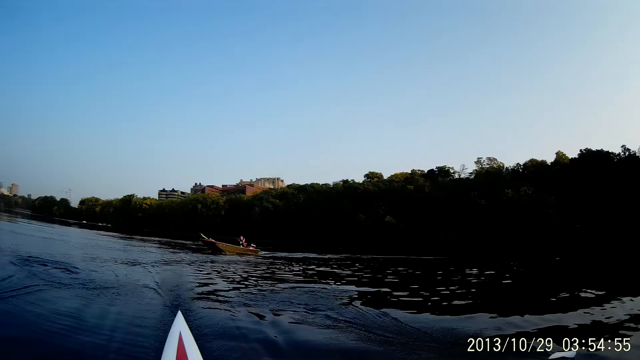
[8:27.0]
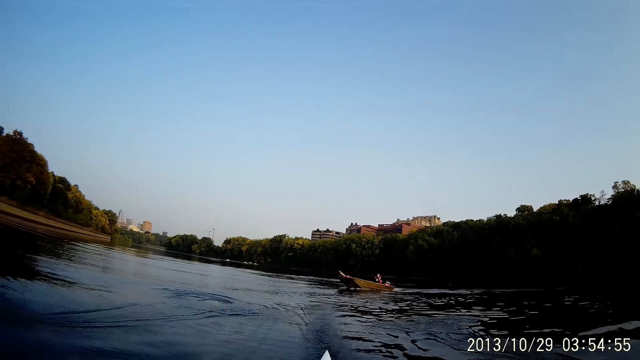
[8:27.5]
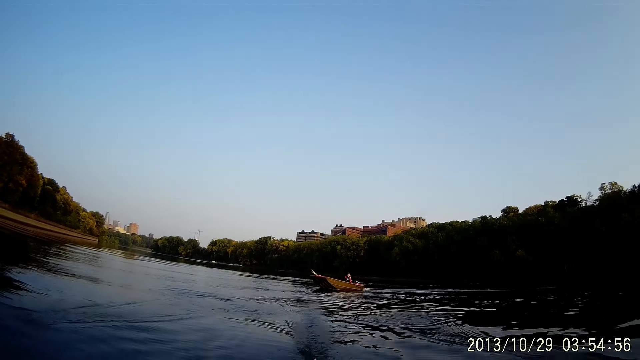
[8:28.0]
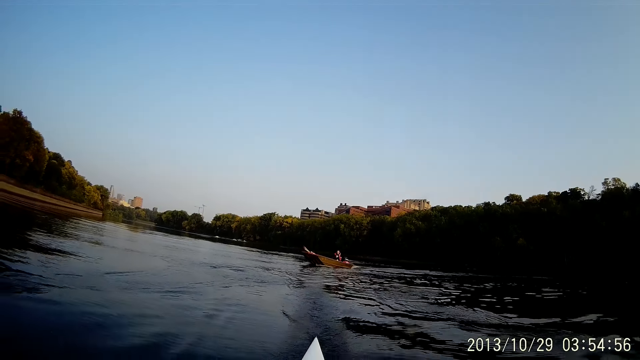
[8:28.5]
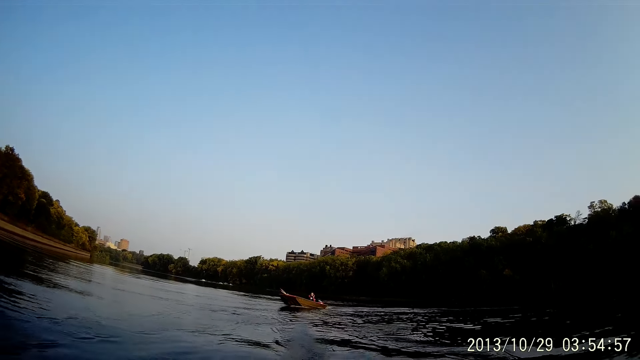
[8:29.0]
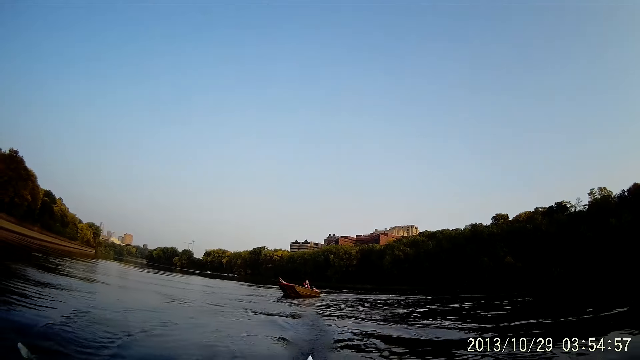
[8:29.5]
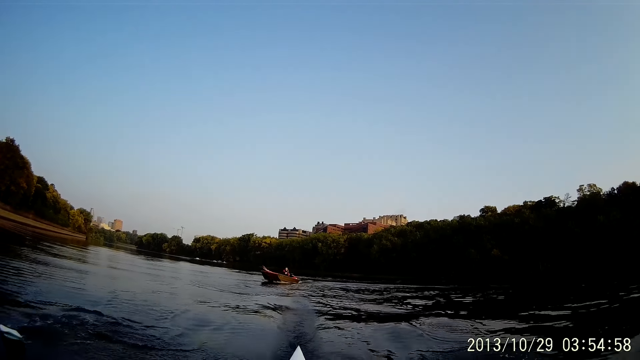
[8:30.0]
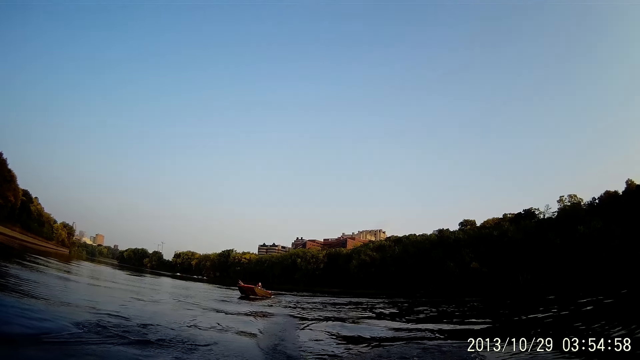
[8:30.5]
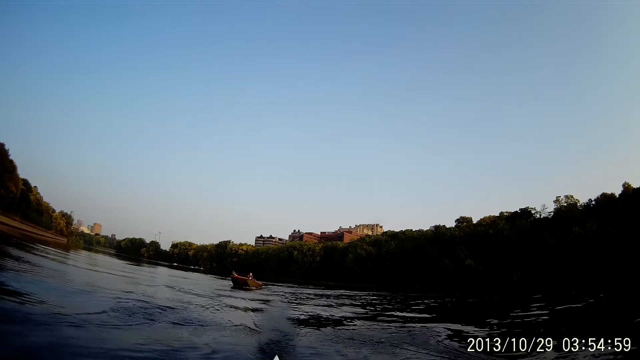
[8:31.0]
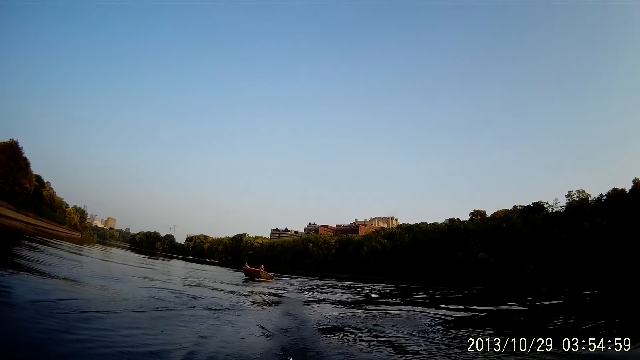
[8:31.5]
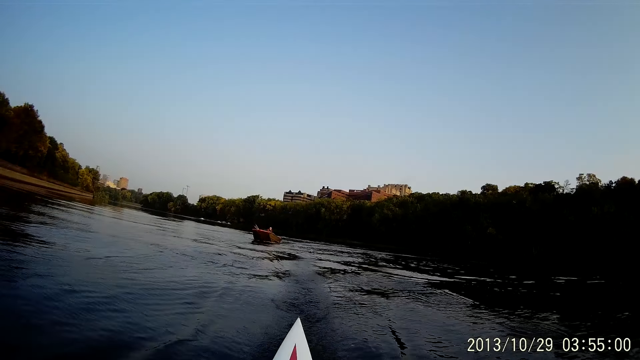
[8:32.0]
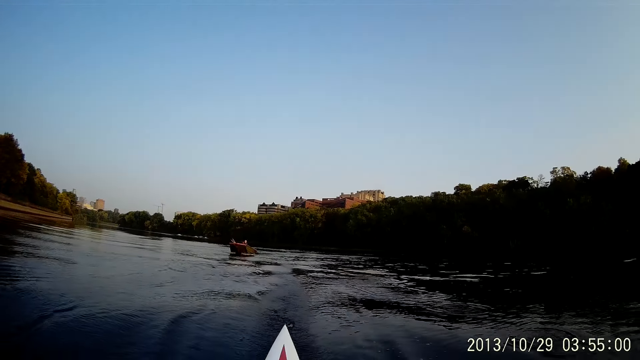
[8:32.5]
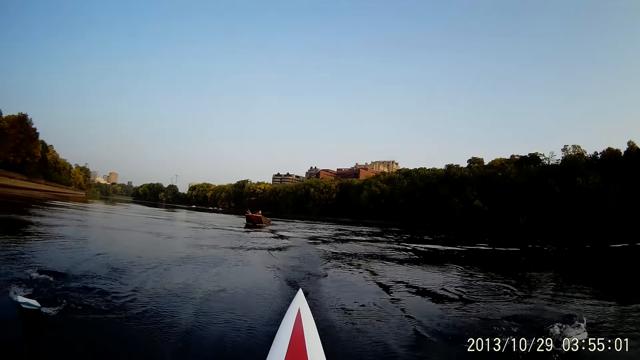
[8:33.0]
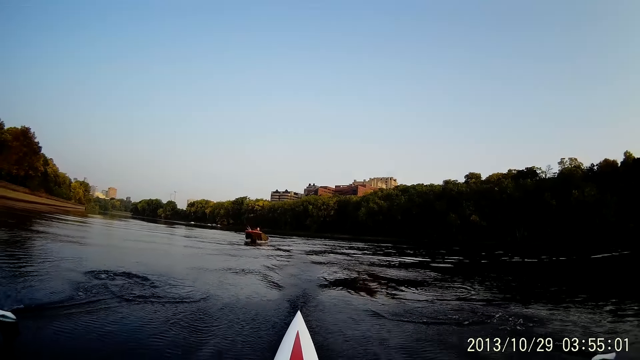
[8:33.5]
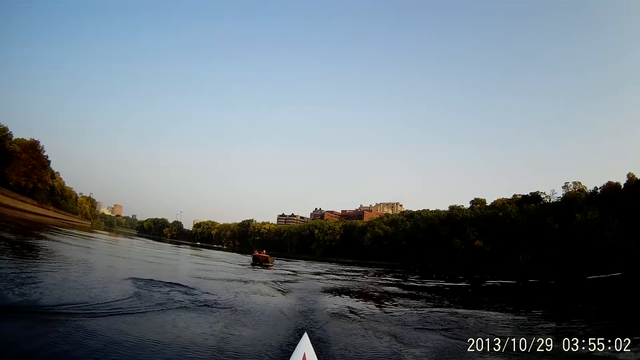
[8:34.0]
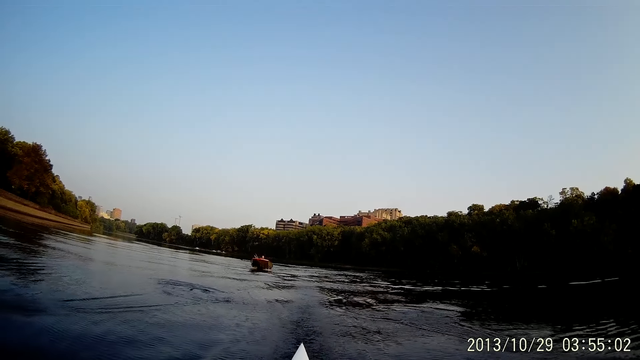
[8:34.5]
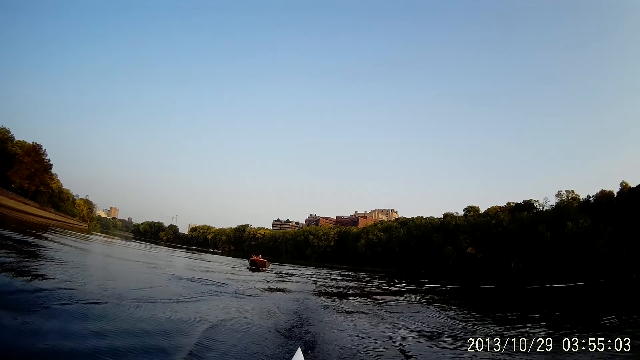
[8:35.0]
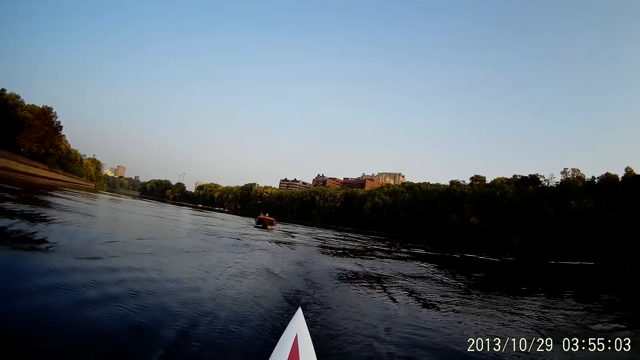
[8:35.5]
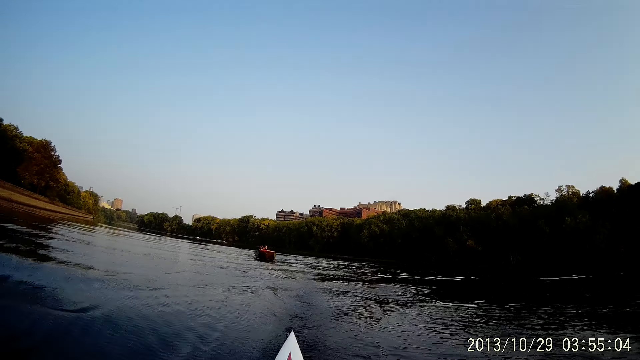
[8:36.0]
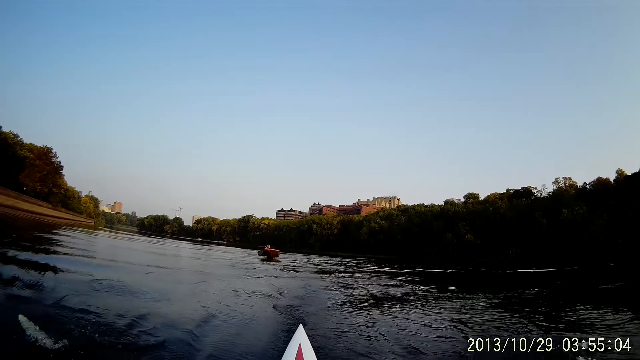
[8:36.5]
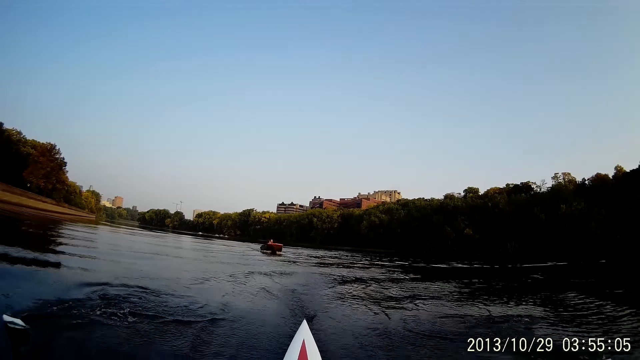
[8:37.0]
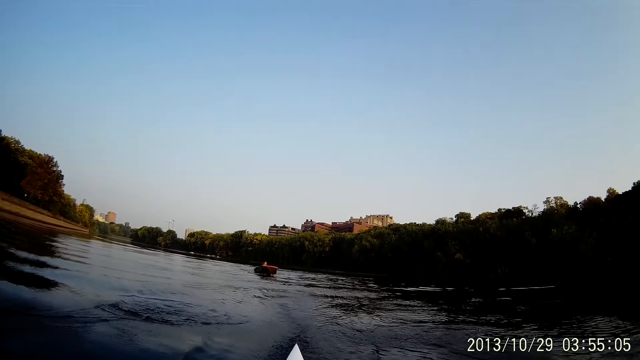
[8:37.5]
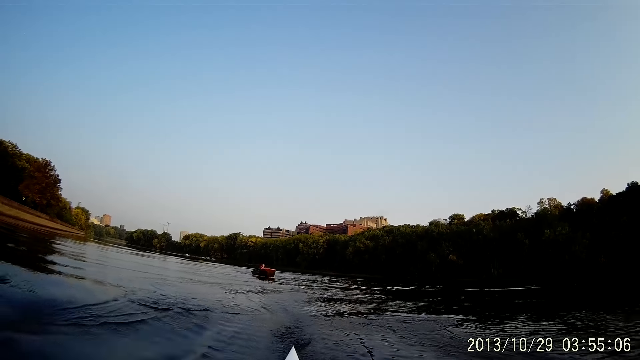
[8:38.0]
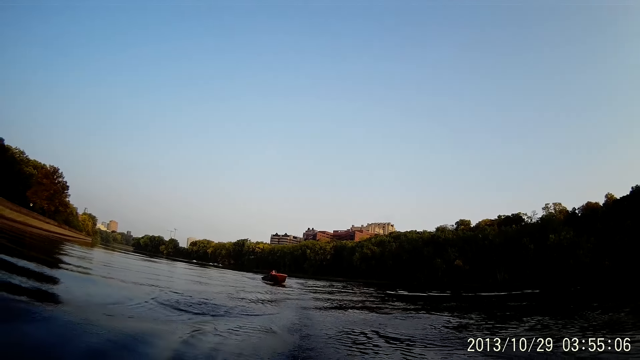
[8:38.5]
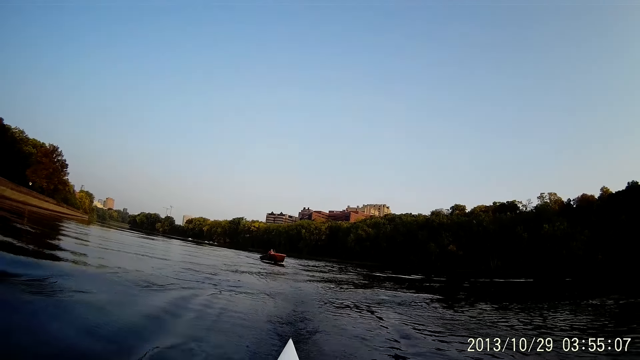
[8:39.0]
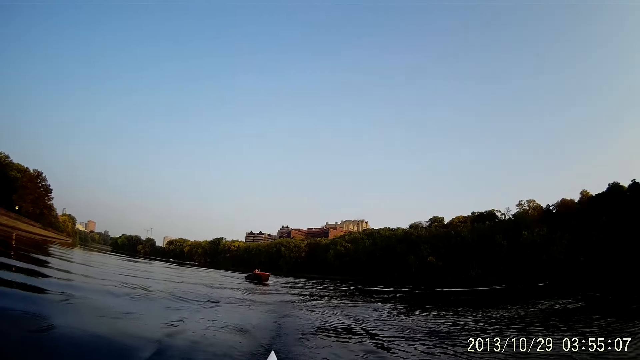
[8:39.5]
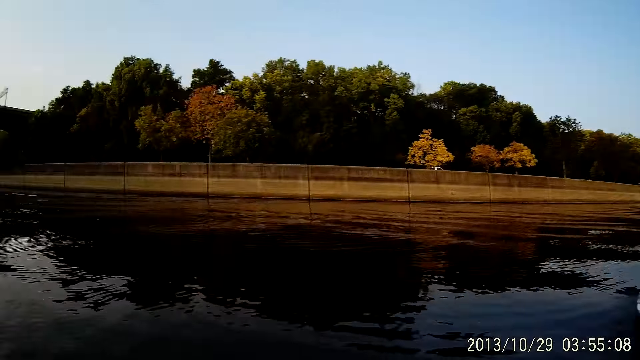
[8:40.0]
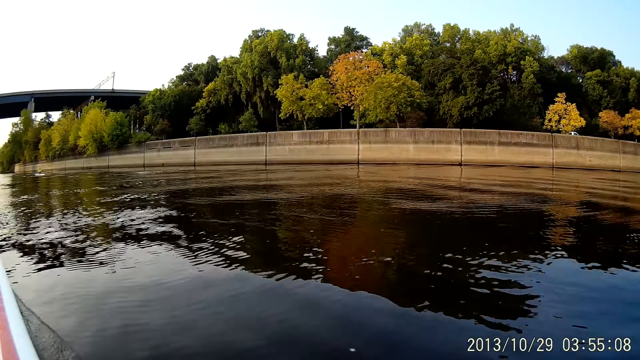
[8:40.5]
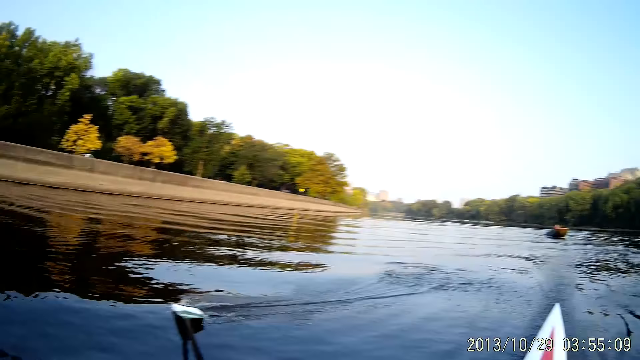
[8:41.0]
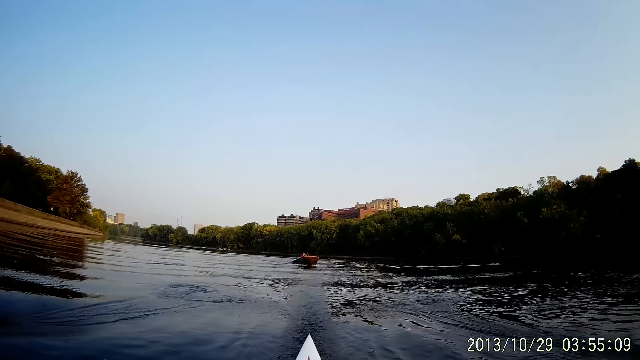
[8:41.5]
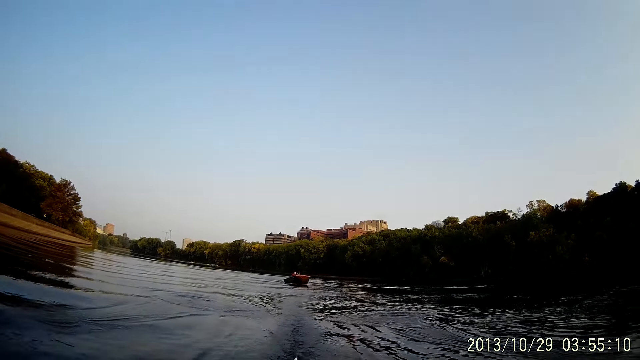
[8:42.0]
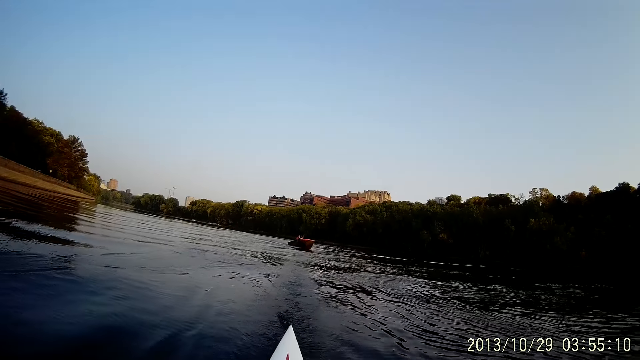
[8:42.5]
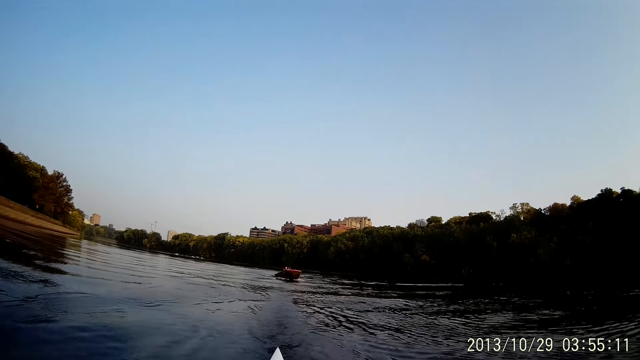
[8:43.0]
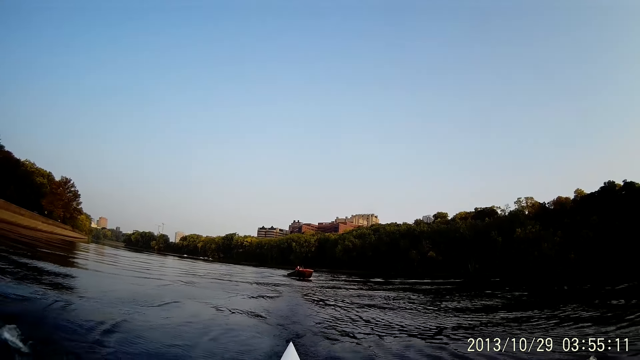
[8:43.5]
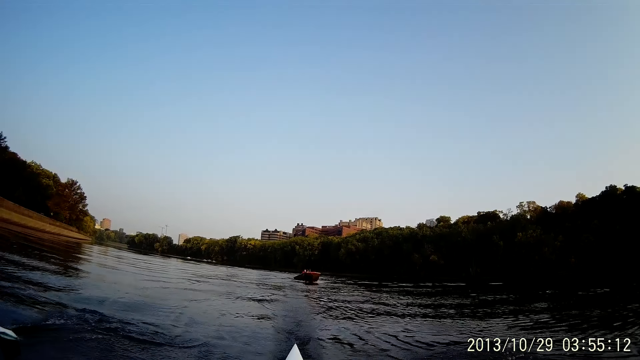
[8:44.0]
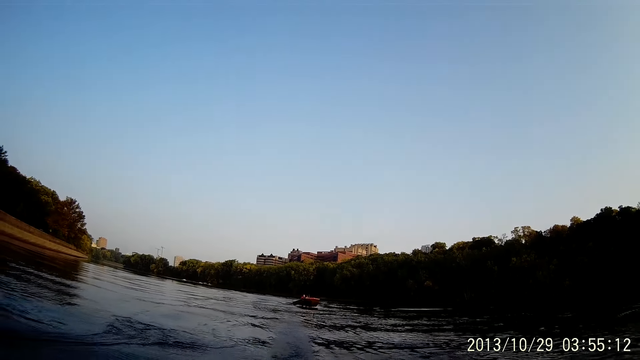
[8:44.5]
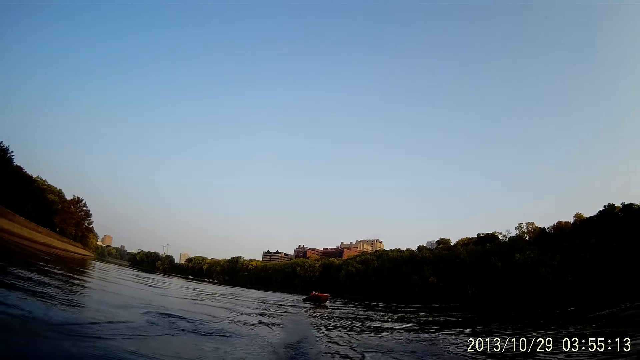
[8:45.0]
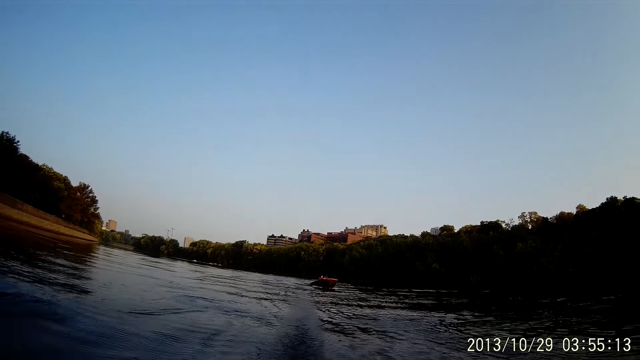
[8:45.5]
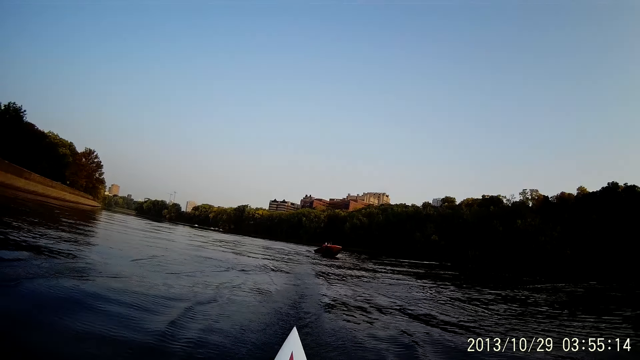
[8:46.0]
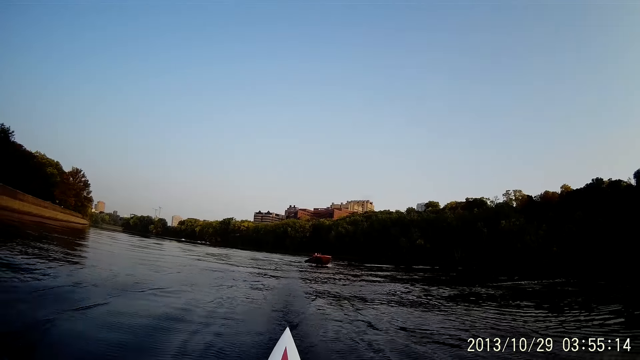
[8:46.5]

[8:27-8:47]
The camera wearer rides on water with a boat. They row the boat on water. They look around. They row the boat on water. They ride on water with the boat.
